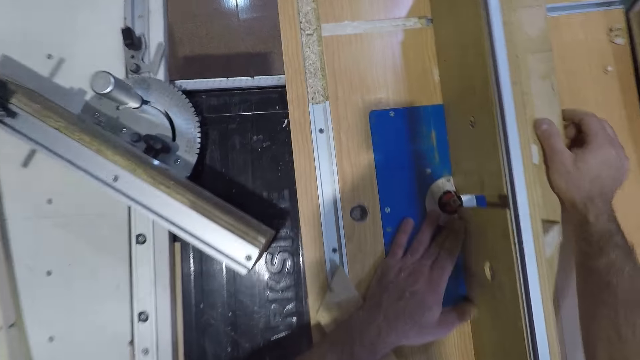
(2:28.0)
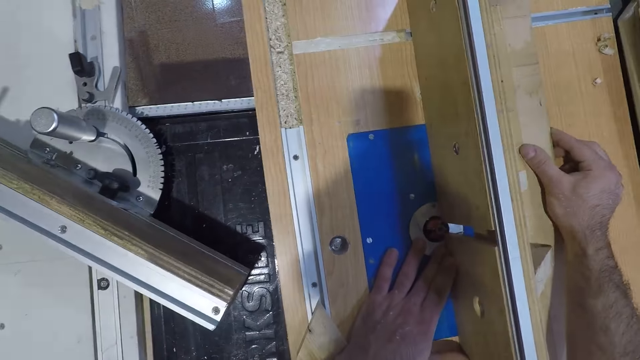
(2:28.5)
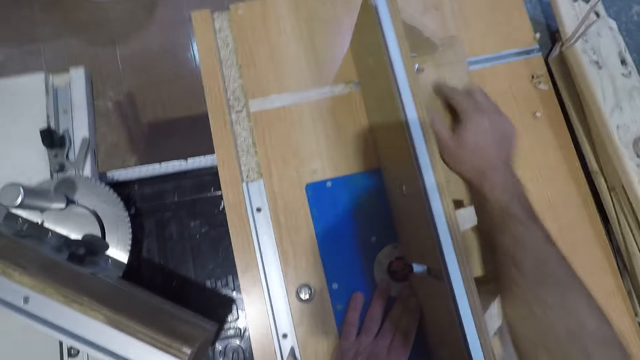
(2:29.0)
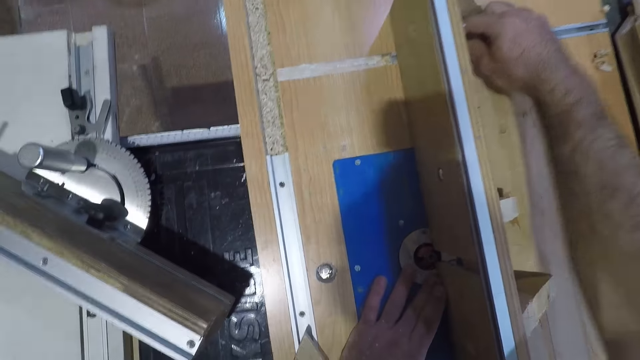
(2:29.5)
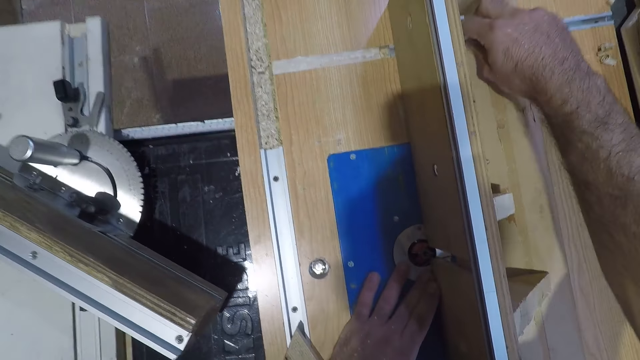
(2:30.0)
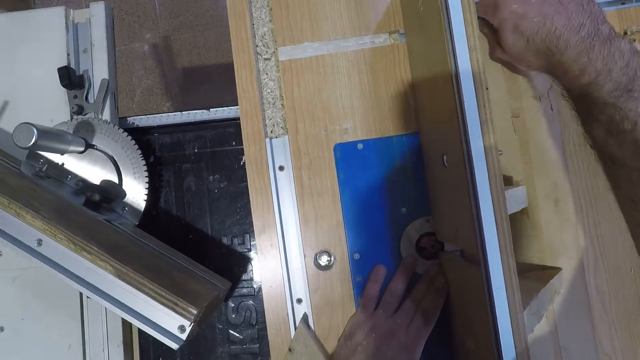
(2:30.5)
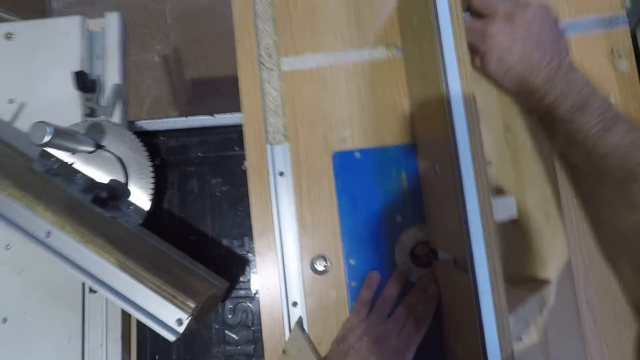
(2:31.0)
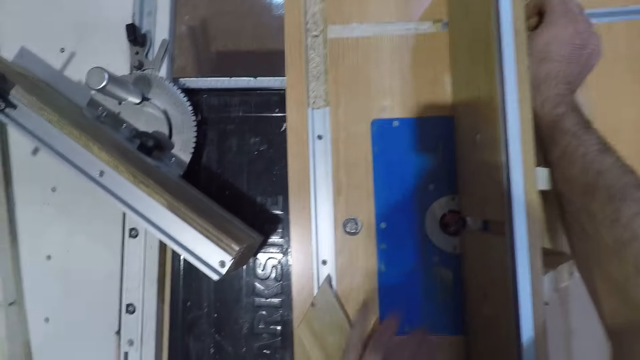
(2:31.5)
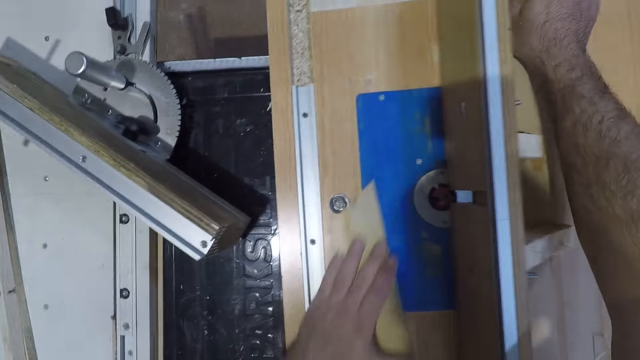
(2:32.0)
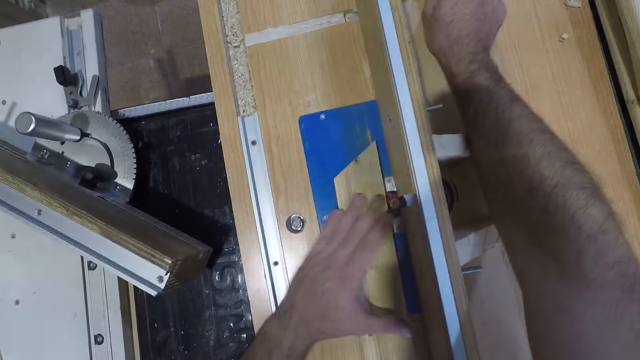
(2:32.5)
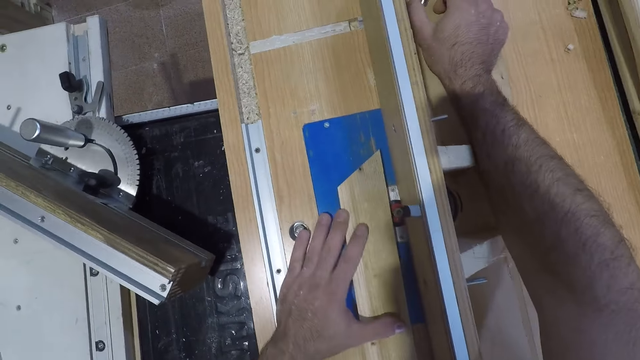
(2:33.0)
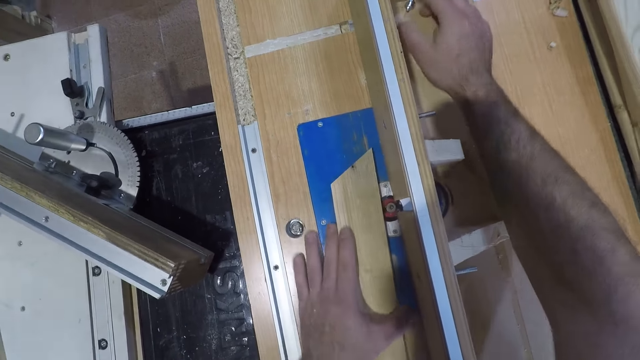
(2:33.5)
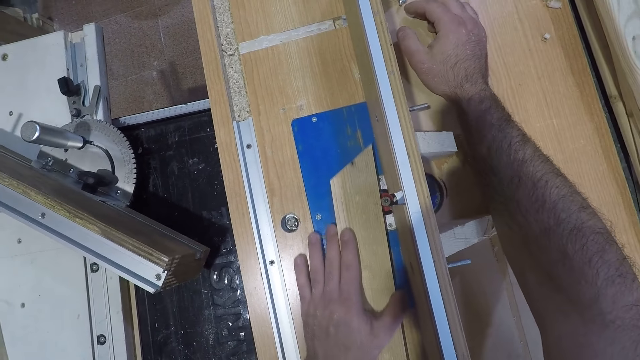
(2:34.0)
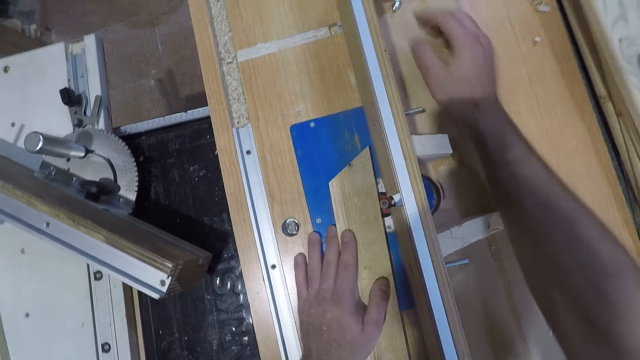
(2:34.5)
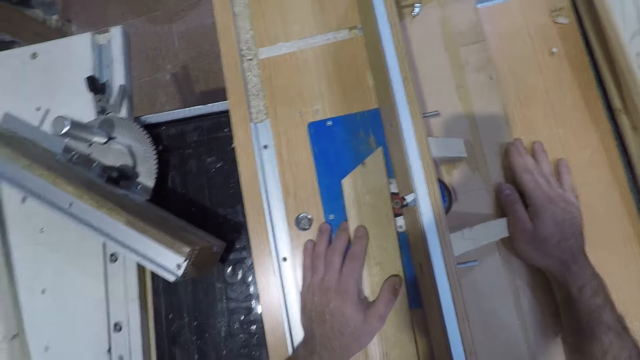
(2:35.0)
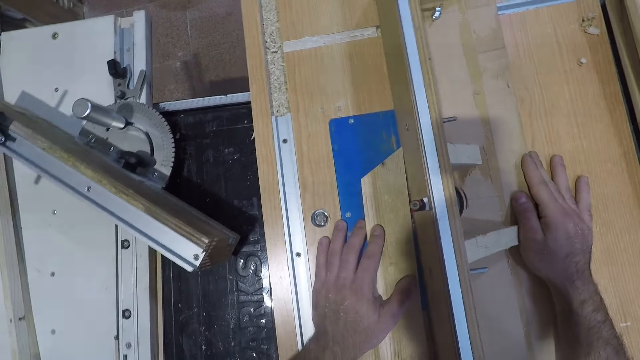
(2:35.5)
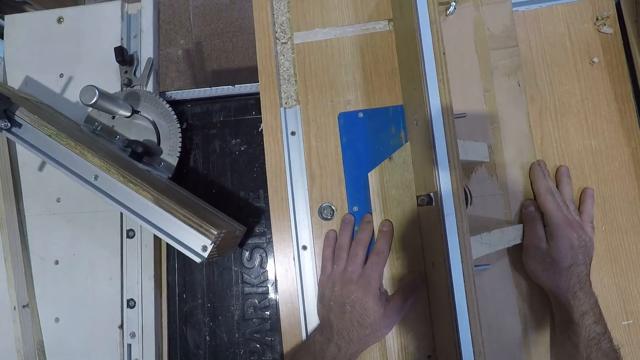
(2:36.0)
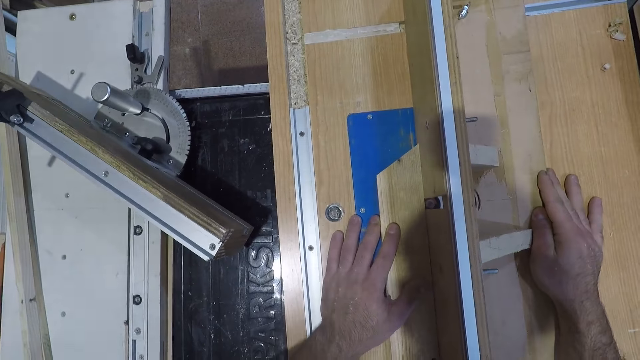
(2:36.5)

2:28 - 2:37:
The camera wearer adjusts the fence of the table with his right hand. He touches the piece of wood. He tightens the nut with his hand. He places the wood on the bit of the trim router with his left hand.

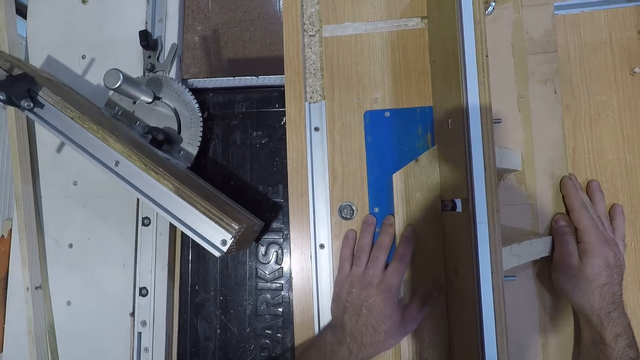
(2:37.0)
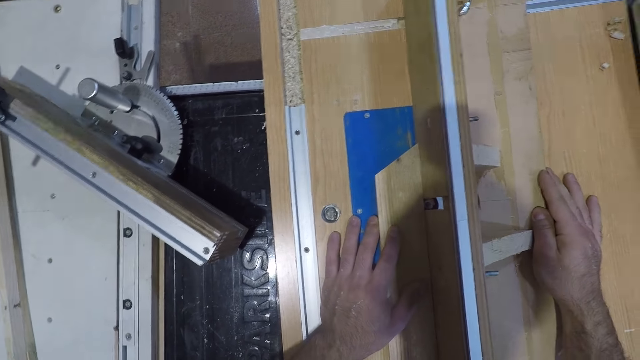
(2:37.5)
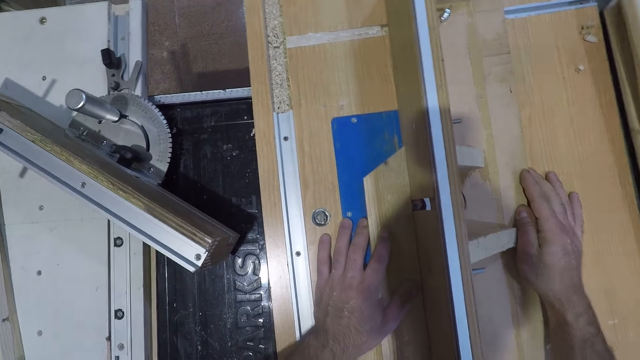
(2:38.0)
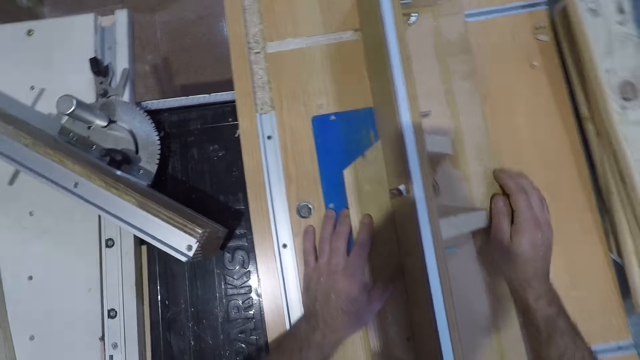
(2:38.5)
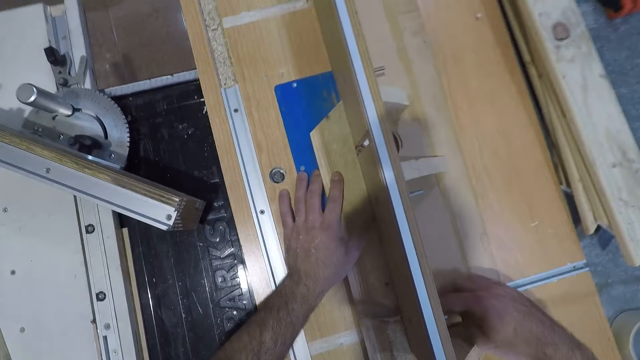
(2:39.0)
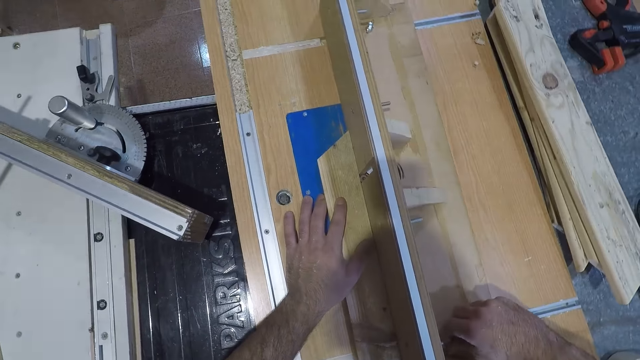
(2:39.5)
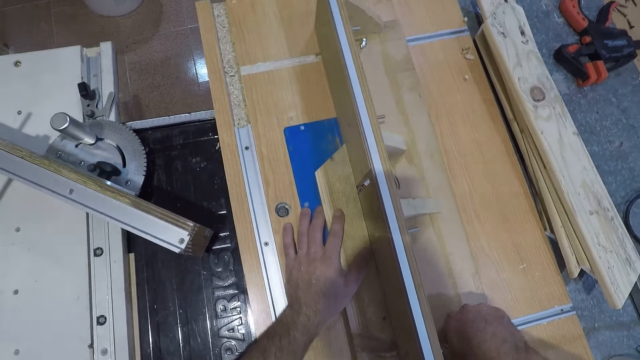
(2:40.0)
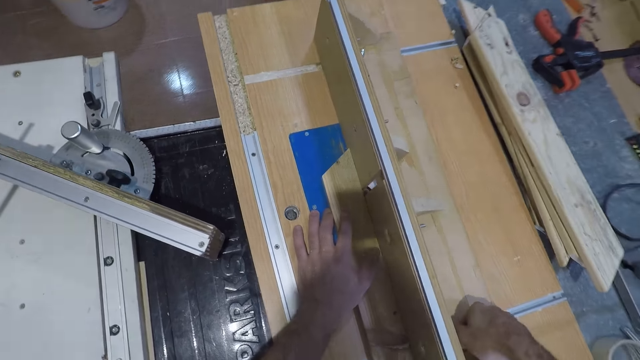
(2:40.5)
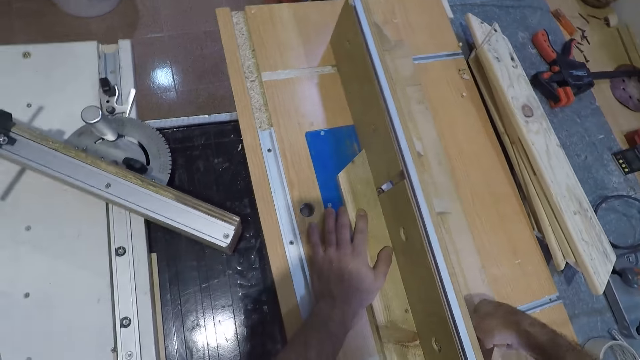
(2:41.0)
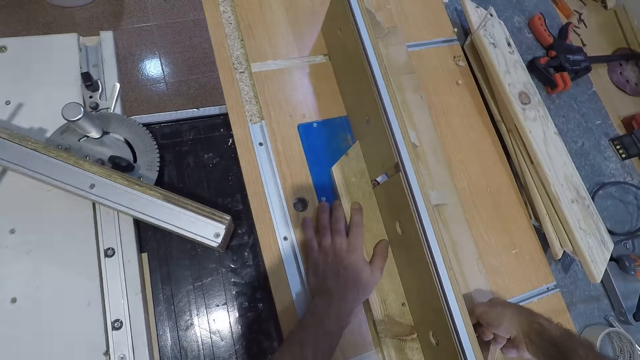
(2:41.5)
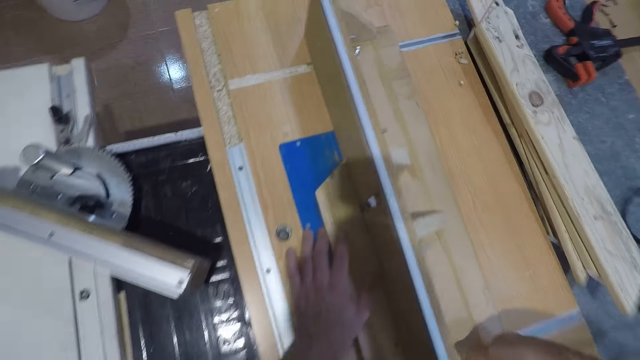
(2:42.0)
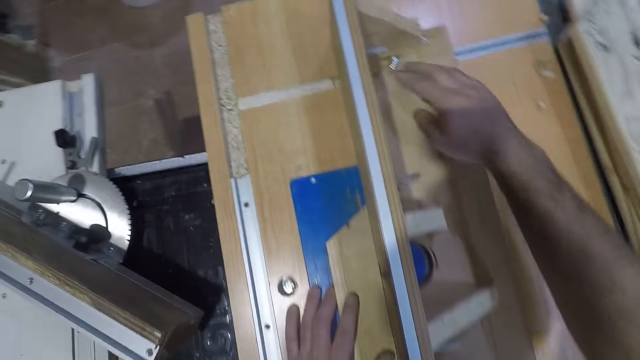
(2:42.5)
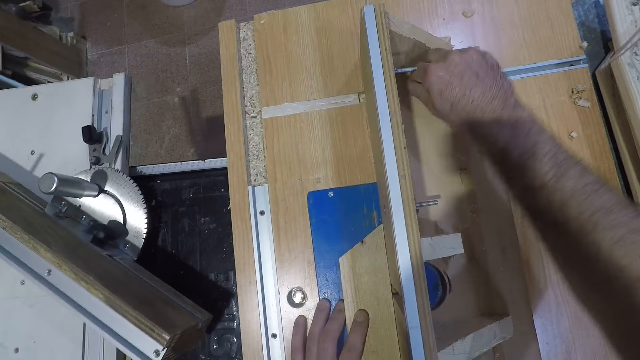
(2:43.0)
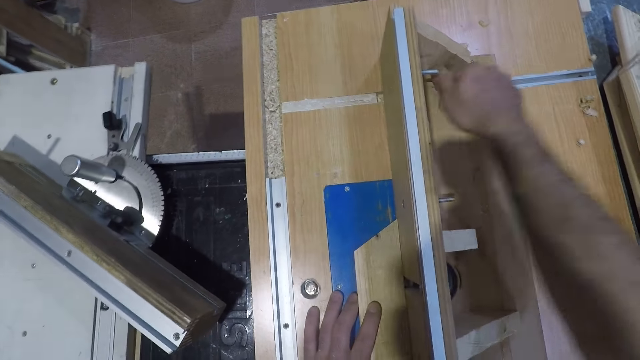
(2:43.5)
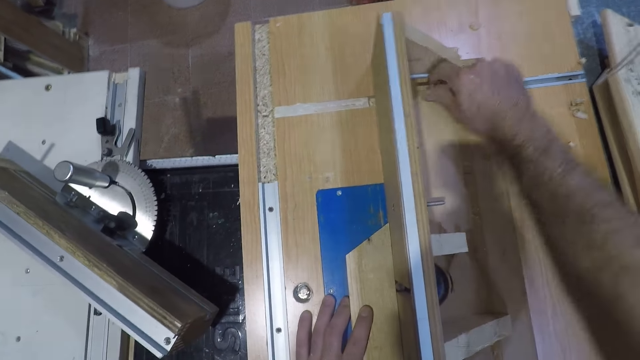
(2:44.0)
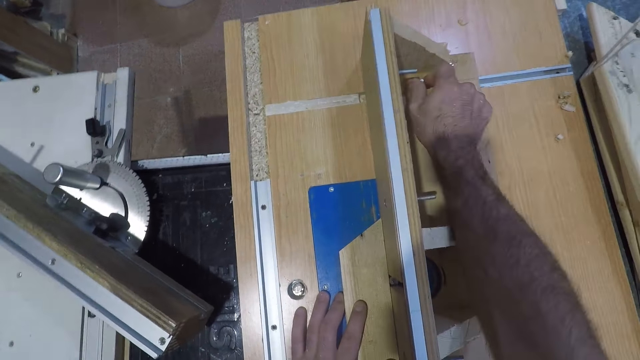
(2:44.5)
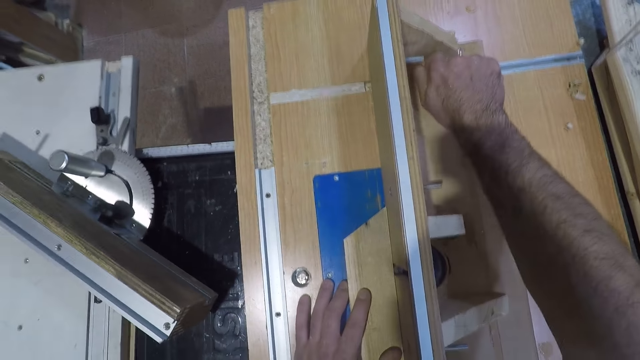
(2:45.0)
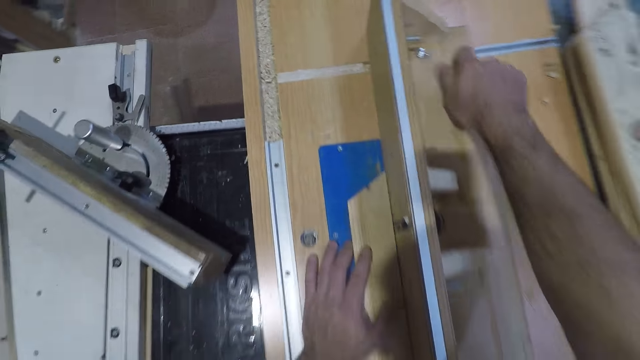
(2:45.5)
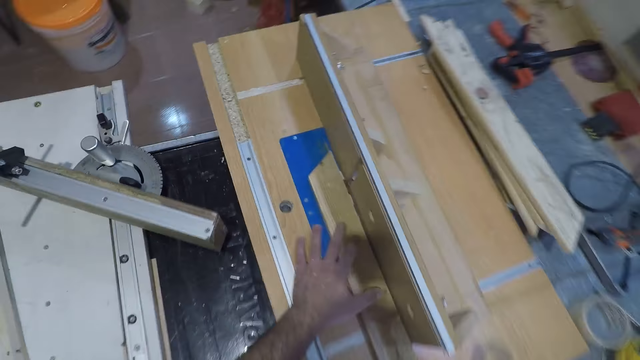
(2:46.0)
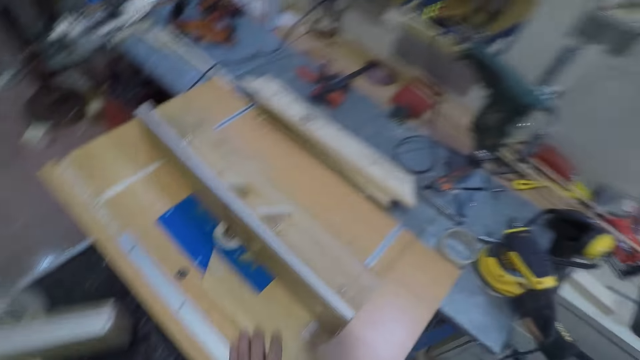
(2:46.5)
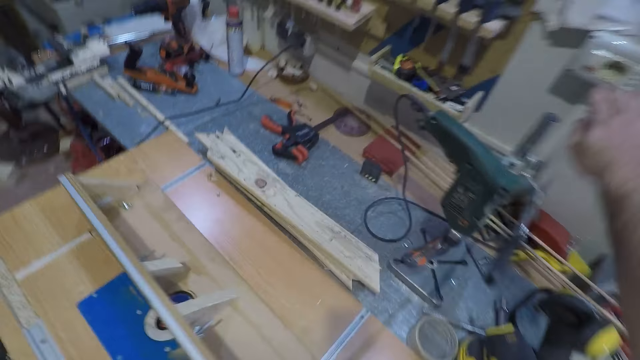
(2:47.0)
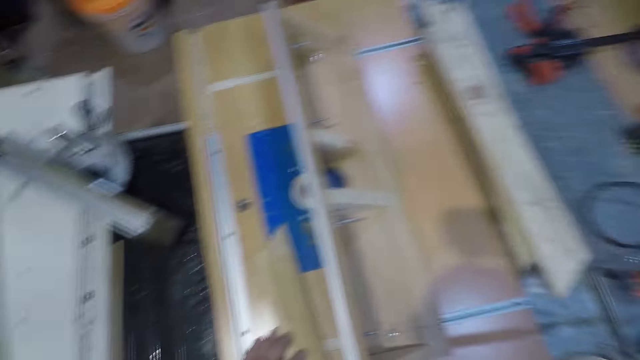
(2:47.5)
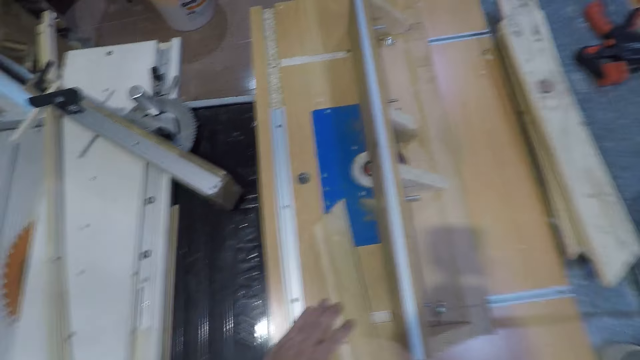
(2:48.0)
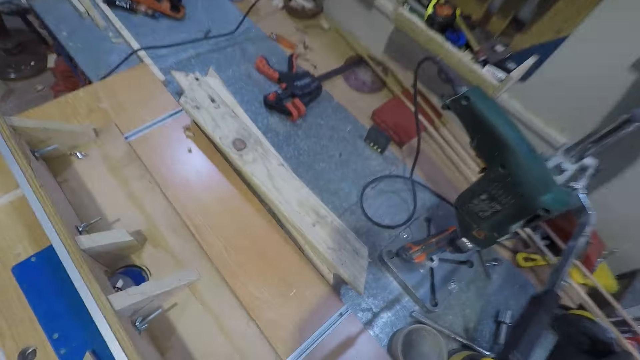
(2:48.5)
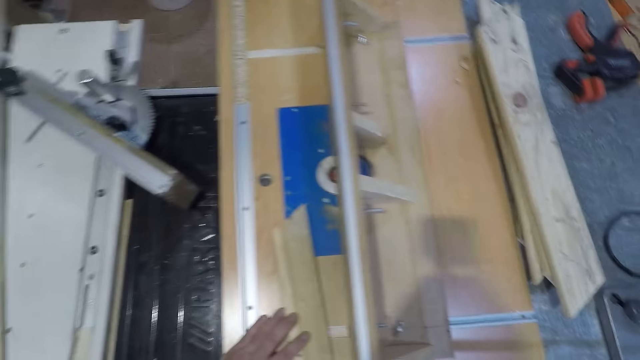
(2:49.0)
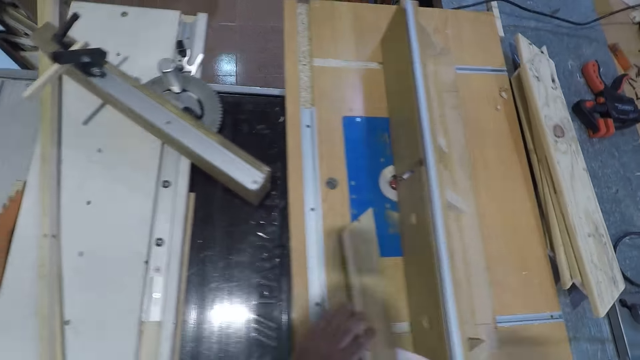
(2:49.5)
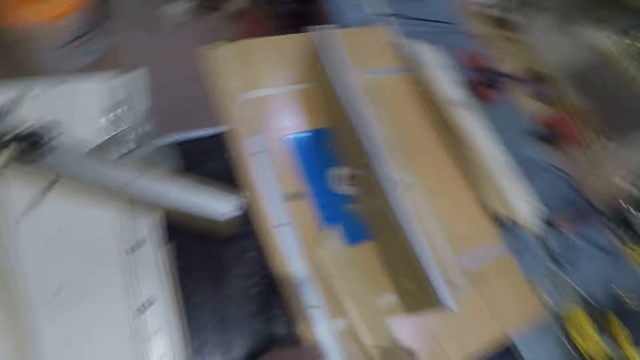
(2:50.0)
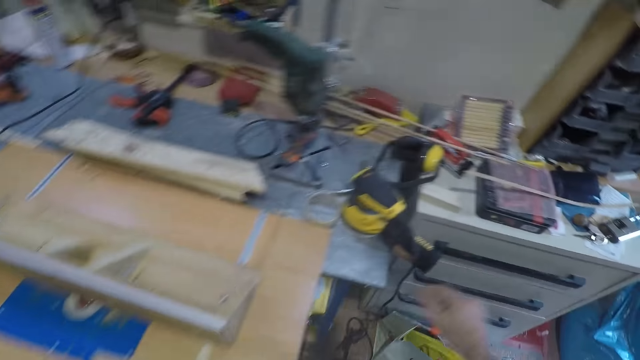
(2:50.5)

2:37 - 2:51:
The camera wearer tightens the screw on the fence of the trim router table with his right hand. He fastens the nuts with his hand, and fastens the nuts with his hand again. He removes the wood from the bit with his left hand and presses a switch on the wall.
